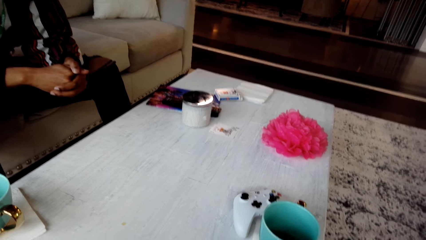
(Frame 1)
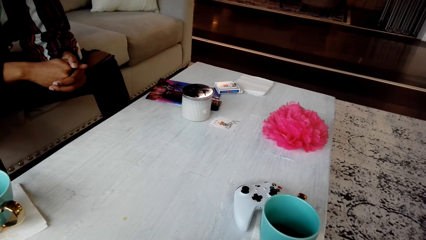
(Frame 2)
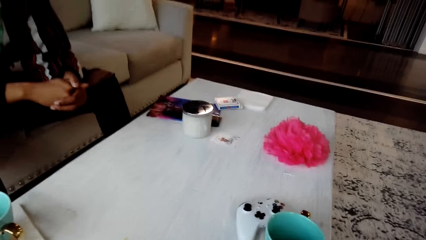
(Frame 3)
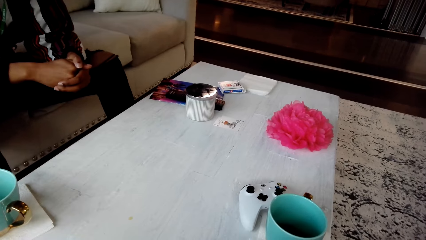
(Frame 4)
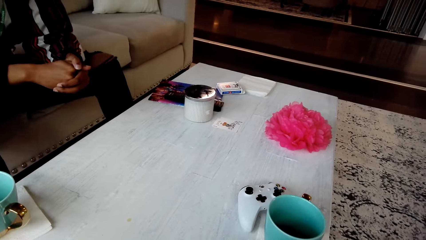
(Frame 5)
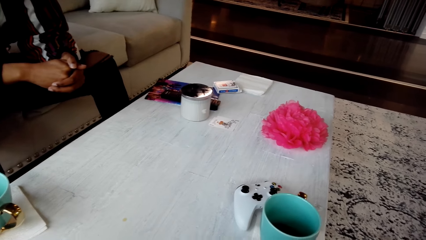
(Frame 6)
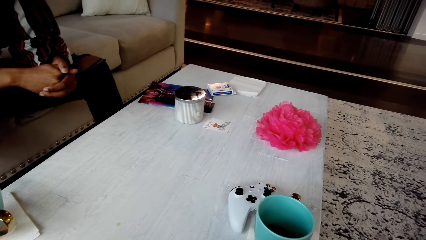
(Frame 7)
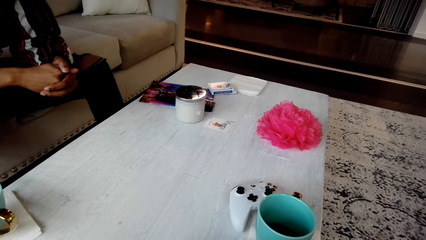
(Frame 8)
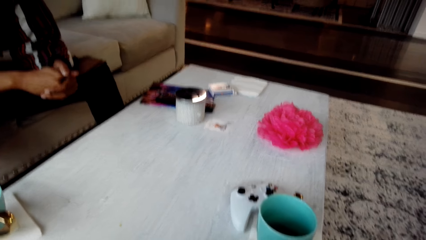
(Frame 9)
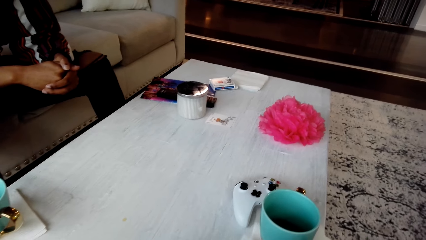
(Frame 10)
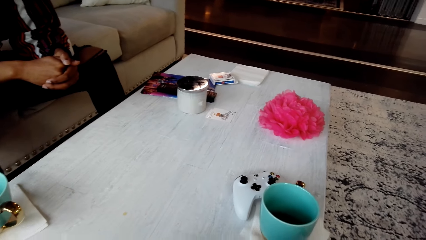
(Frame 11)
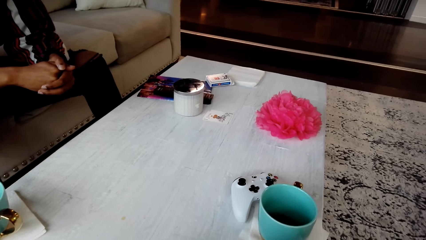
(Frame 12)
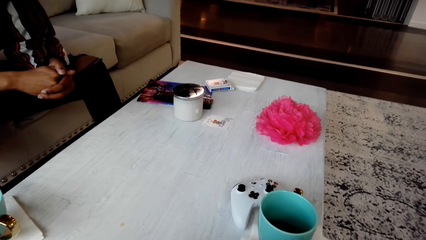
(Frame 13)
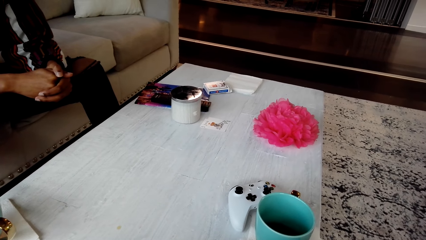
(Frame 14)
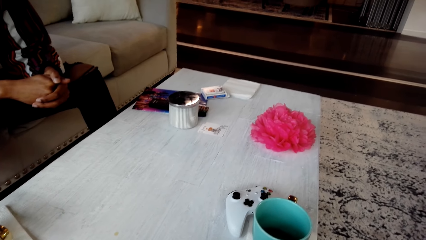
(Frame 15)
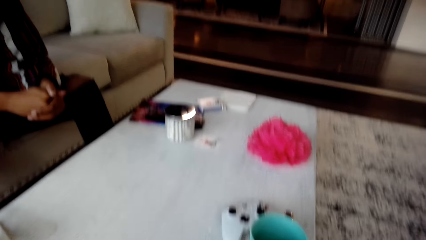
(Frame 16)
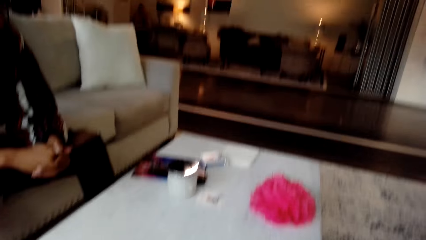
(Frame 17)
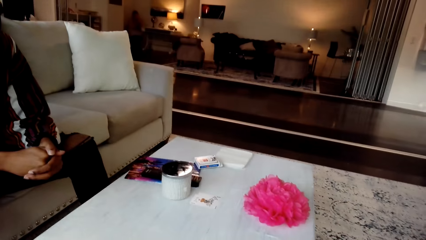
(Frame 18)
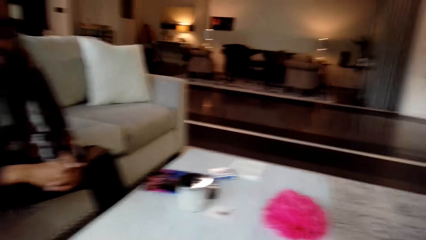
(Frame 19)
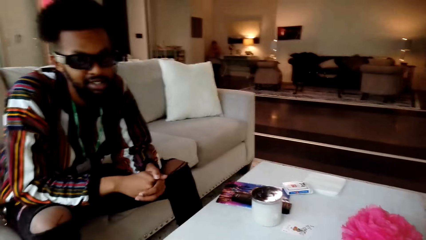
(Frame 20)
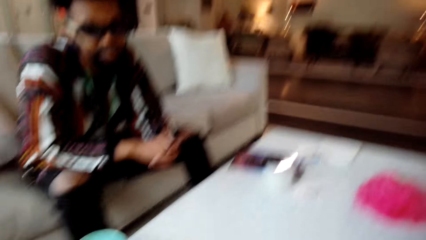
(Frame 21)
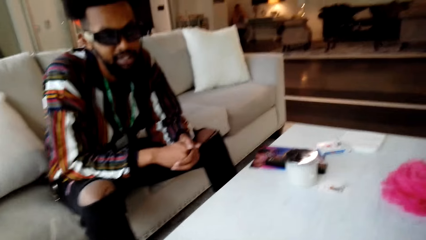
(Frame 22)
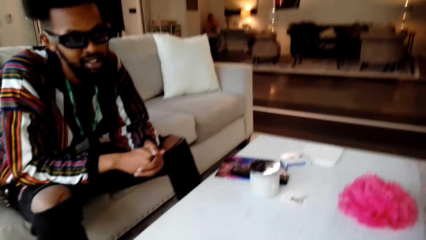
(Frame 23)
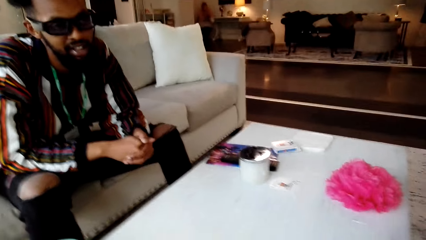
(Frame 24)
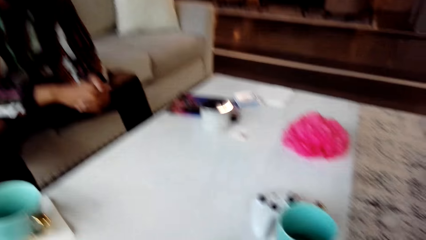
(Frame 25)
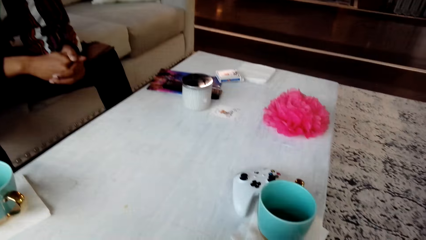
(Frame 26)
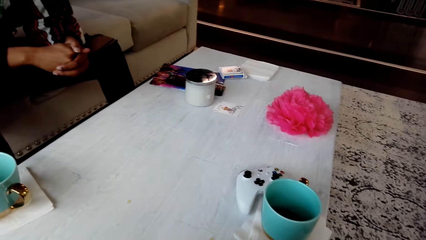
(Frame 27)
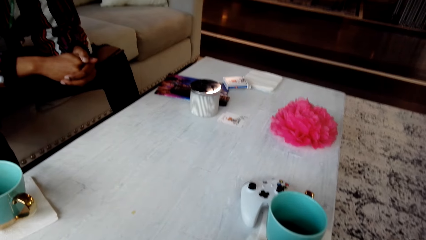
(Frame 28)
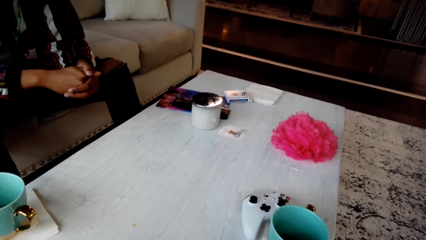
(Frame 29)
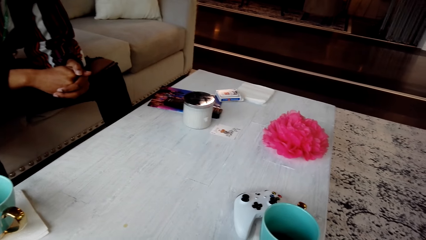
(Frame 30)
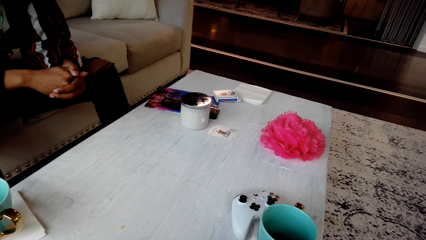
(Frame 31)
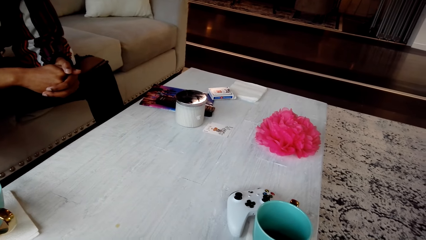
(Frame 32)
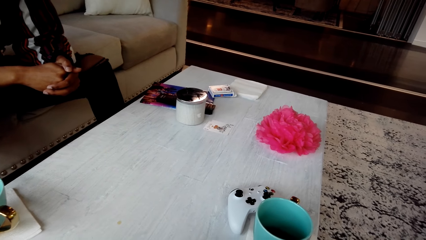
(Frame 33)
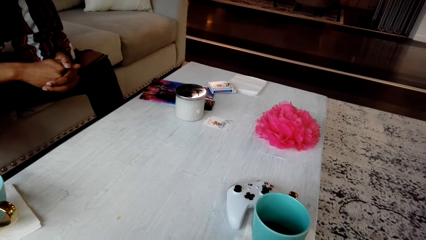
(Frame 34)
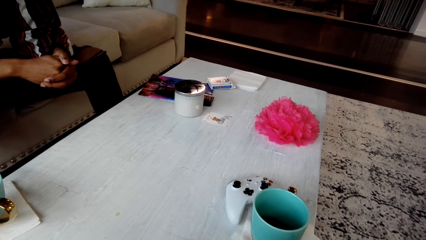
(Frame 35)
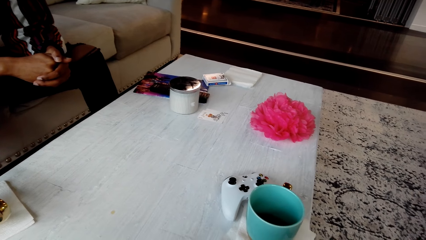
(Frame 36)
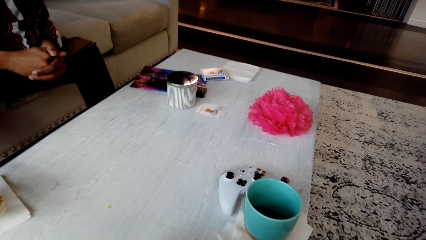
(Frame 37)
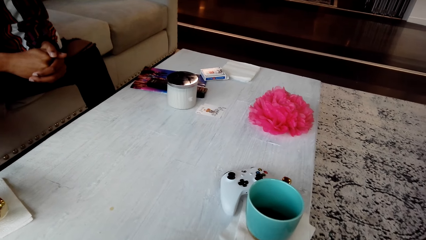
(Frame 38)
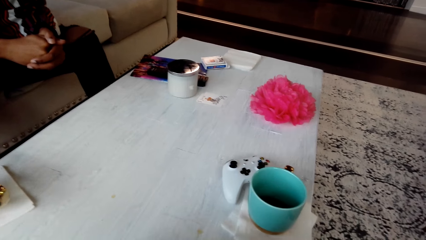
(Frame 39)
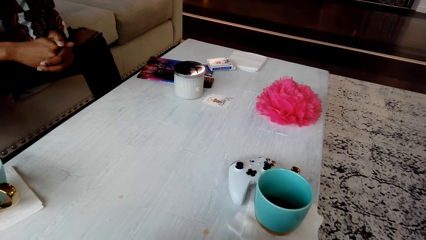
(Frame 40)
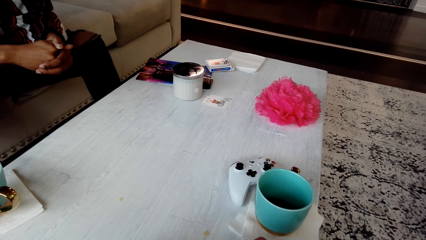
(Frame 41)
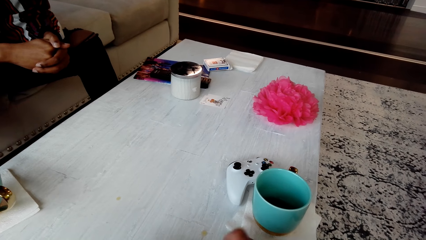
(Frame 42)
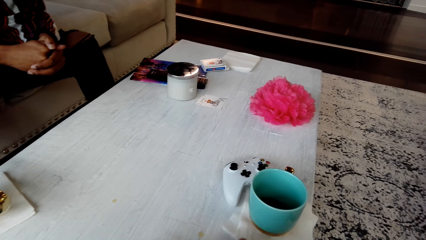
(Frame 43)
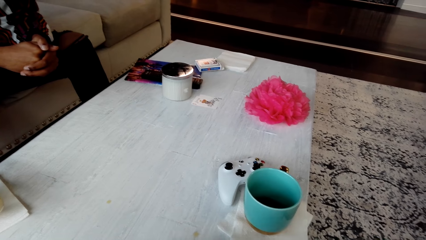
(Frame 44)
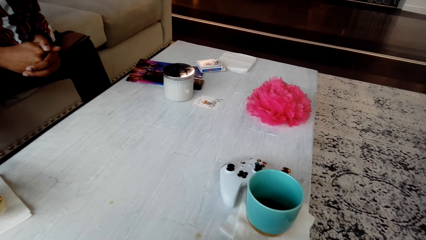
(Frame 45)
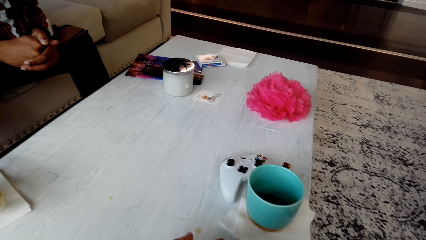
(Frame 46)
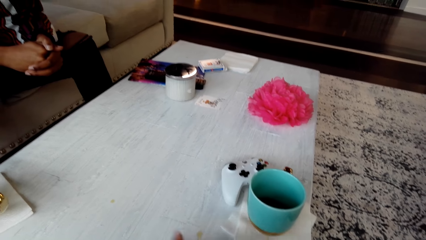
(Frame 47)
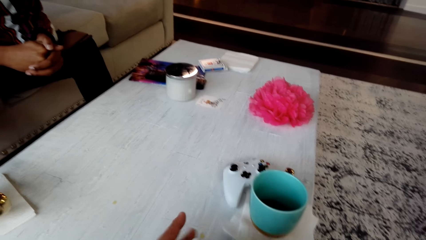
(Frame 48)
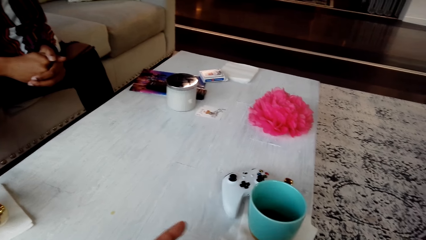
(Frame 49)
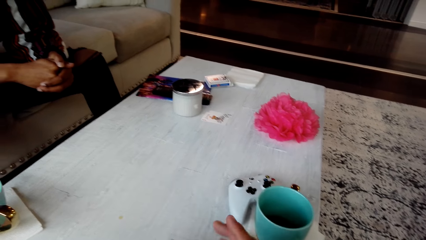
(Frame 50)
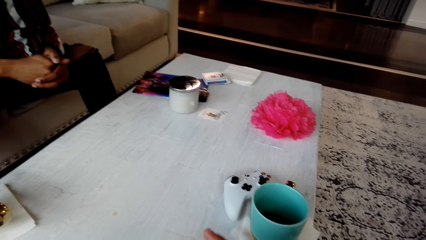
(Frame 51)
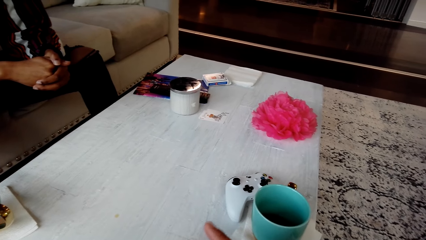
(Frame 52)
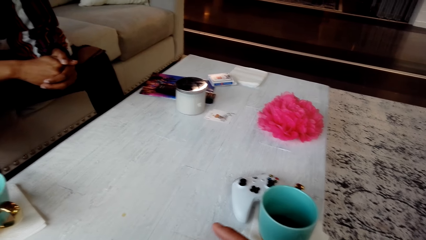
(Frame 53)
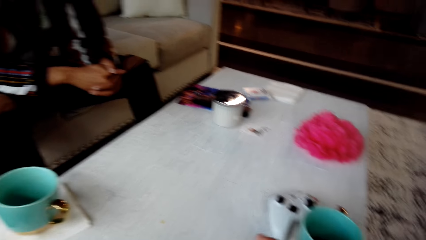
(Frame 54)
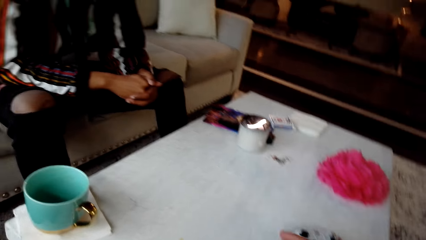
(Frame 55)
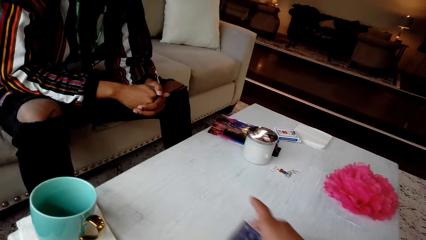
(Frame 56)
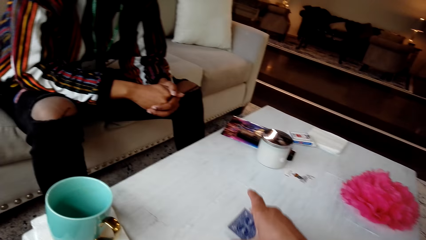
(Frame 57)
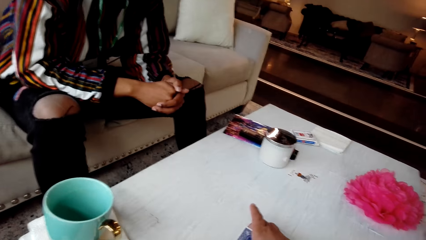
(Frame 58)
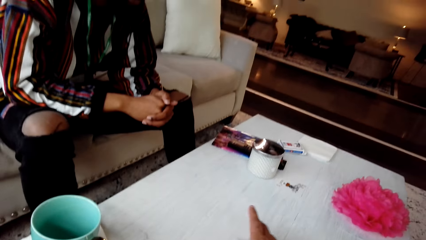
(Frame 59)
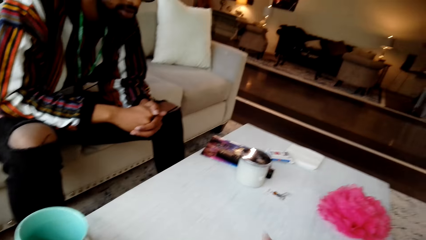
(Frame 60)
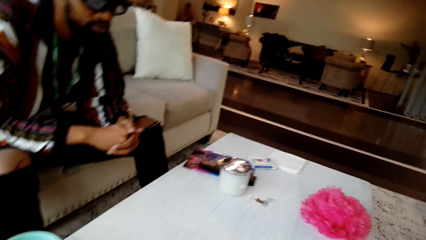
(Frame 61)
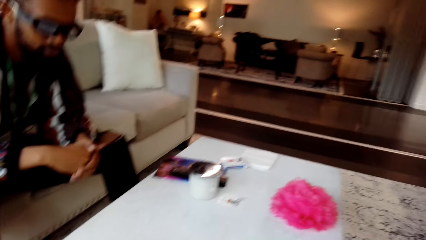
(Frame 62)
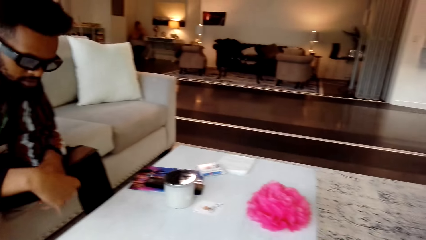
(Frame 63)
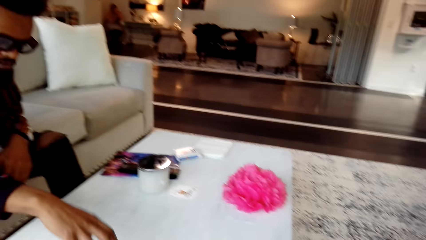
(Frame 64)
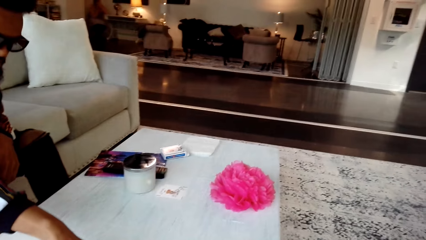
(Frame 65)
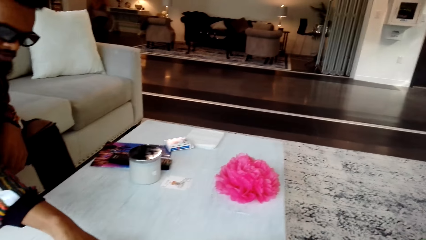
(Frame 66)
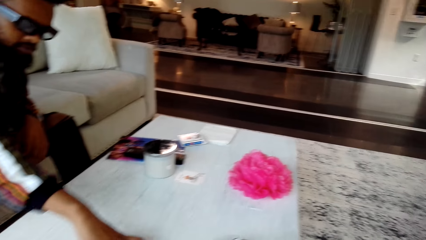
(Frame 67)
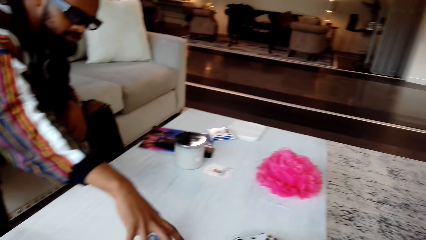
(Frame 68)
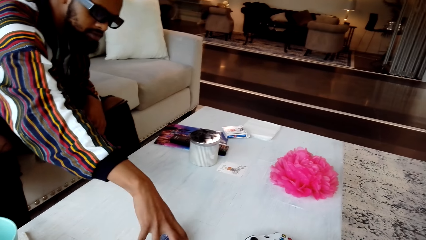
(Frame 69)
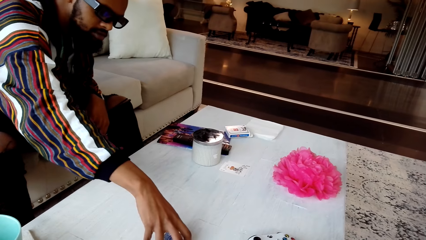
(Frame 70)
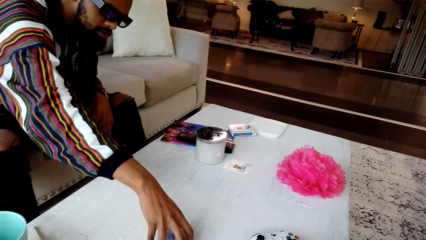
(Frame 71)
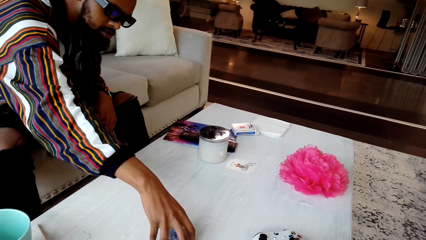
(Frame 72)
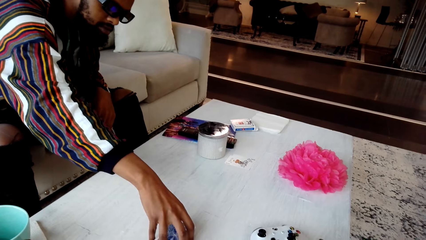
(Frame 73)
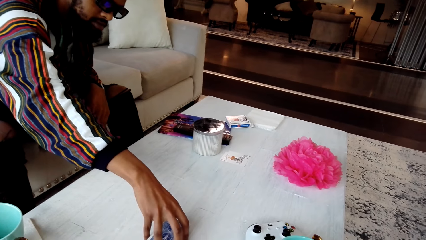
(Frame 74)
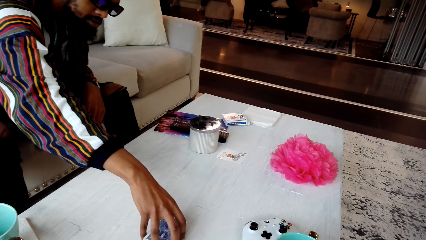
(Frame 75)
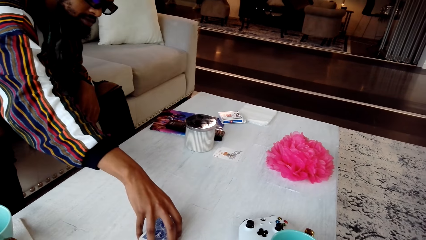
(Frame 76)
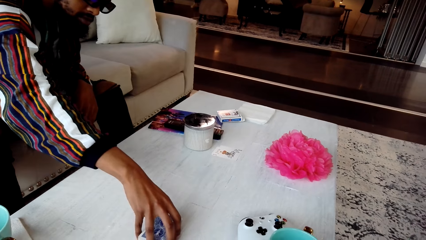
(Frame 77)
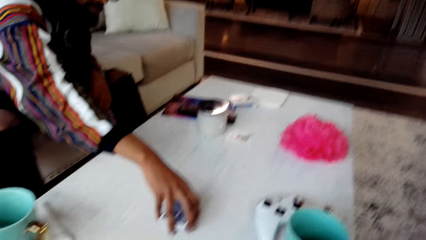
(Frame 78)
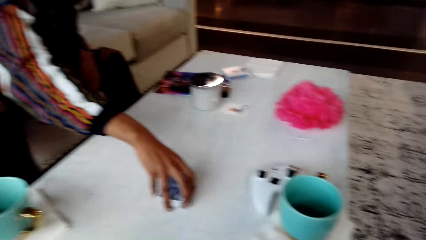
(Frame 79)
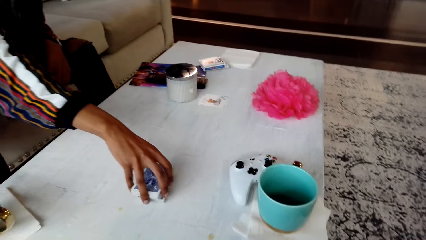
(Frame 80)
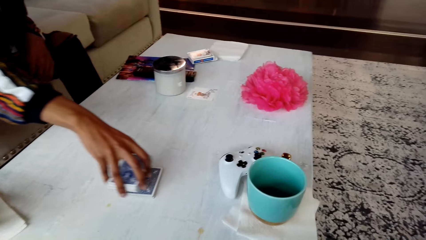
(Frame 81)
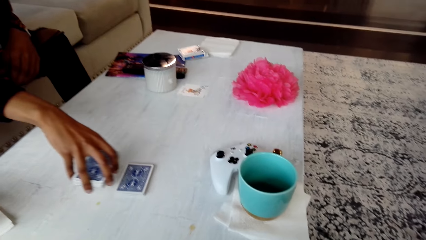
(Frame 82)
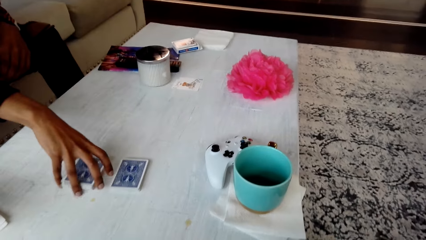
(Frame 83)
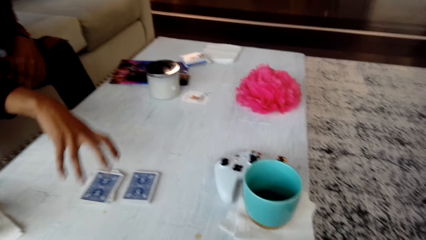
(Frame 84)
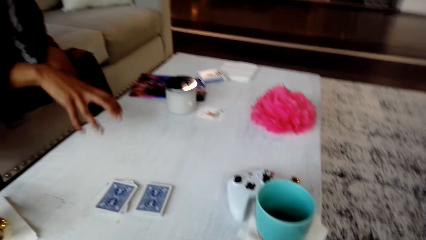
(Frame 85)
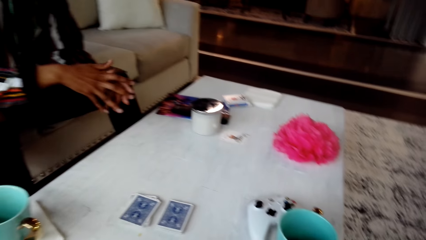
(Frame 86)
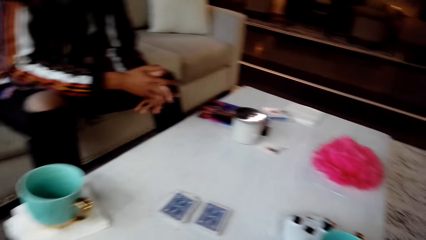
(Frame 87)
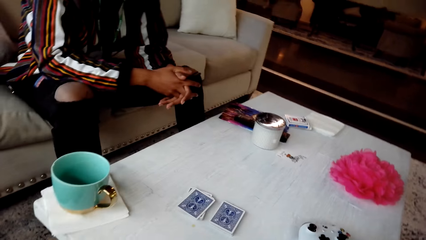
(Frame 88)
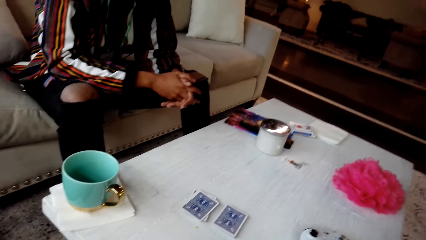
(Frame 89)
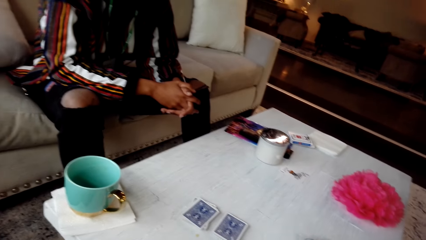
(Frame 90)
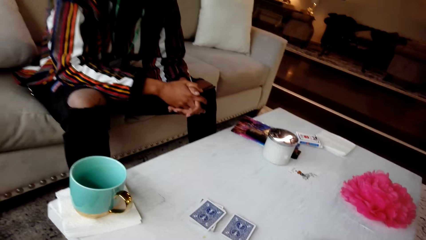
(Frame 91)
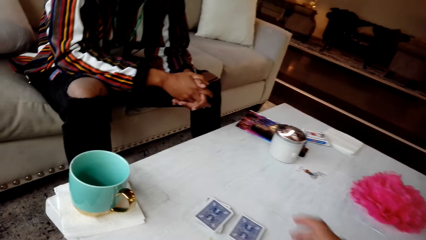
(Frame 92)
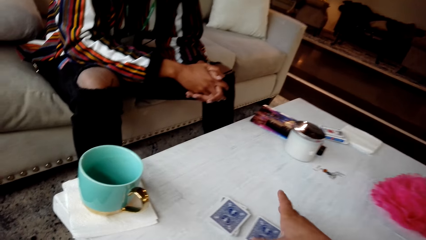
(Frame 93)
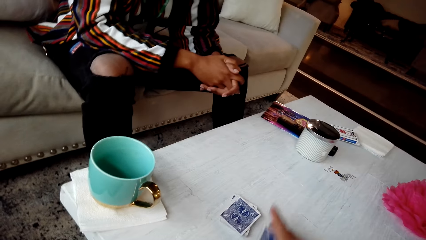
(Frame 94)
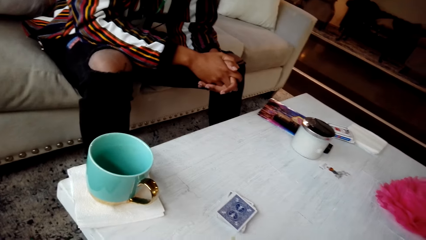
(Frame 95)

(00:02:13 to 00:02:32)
A man converses with the camera wearer. The camera wearer responds to the man. They look around the table. They reshuffle the cards. They place the cards on the table. The man separates the cards on the table. The man reshuffles the cards and folds hands.
